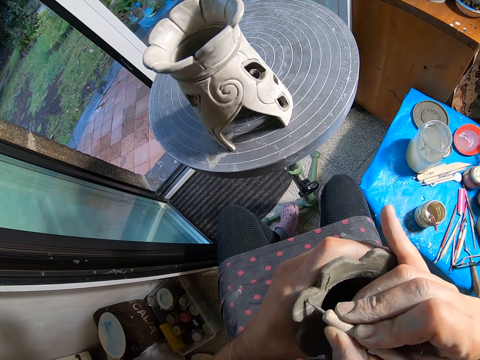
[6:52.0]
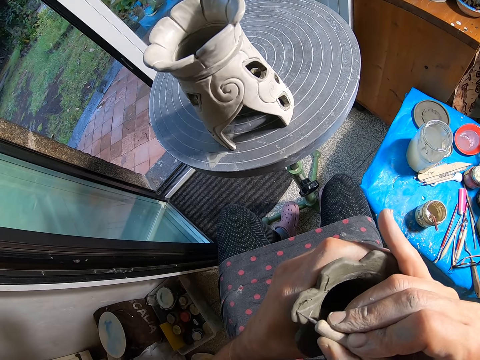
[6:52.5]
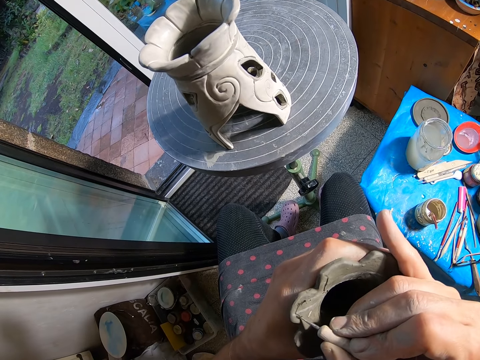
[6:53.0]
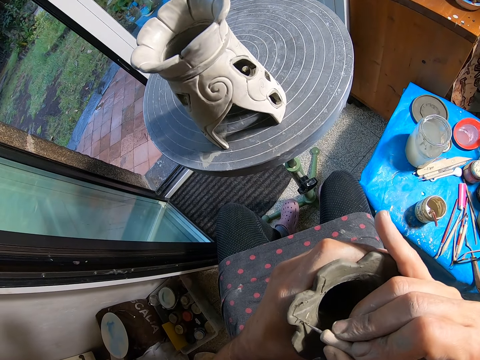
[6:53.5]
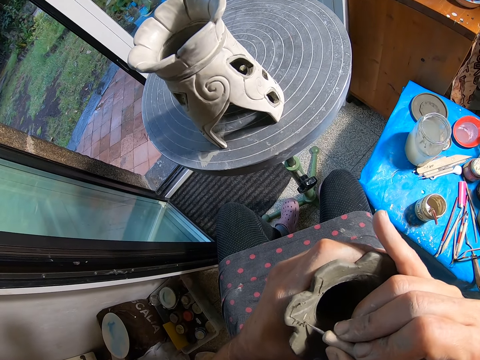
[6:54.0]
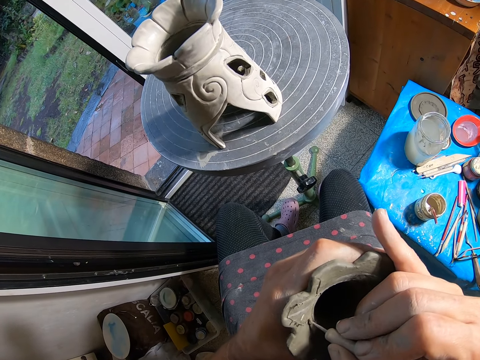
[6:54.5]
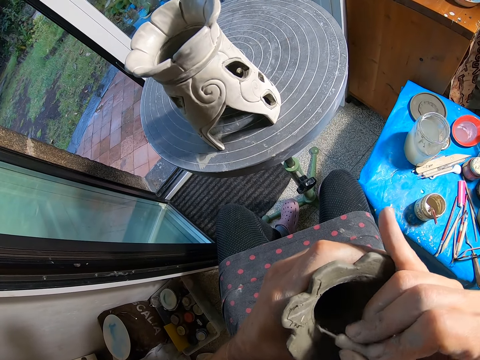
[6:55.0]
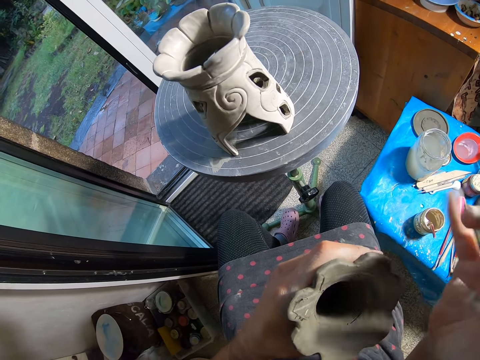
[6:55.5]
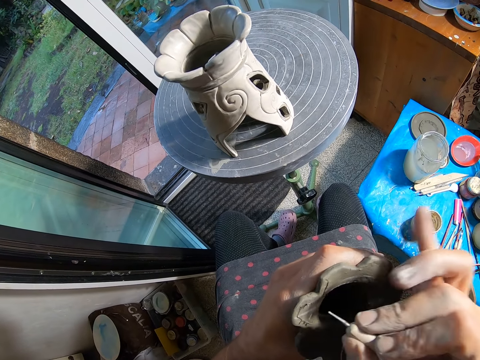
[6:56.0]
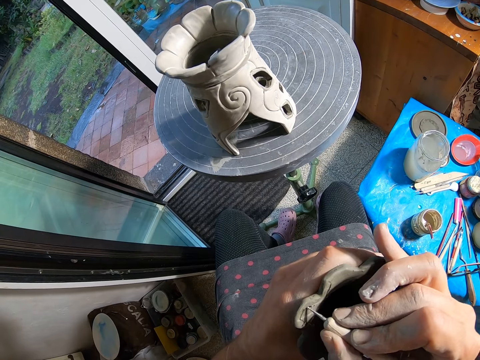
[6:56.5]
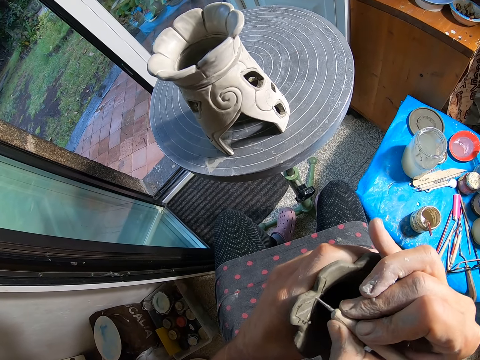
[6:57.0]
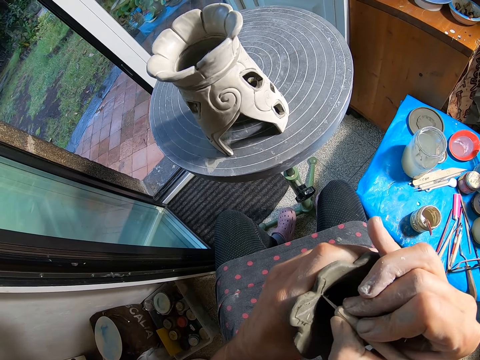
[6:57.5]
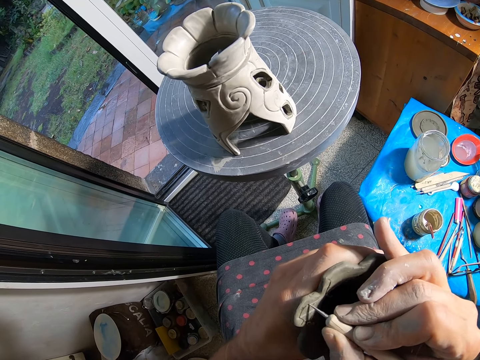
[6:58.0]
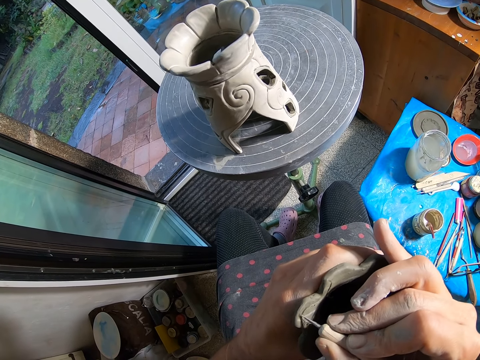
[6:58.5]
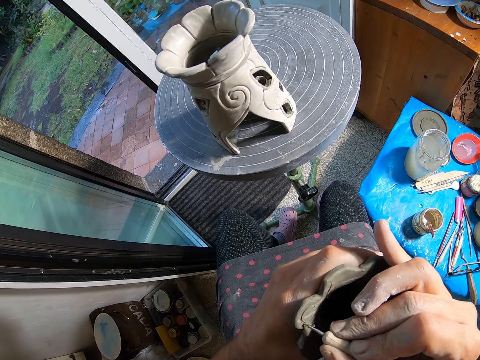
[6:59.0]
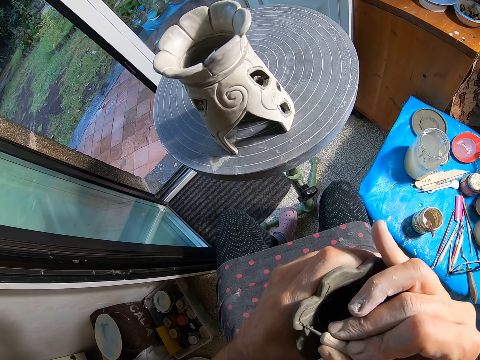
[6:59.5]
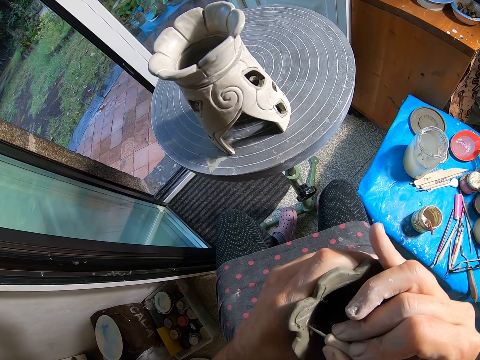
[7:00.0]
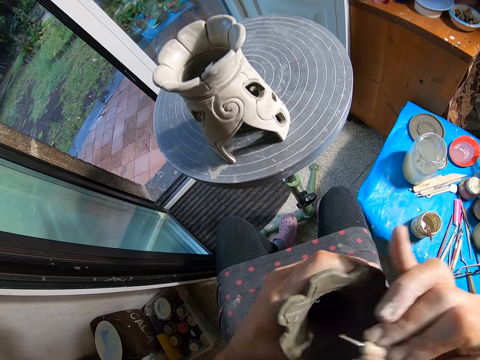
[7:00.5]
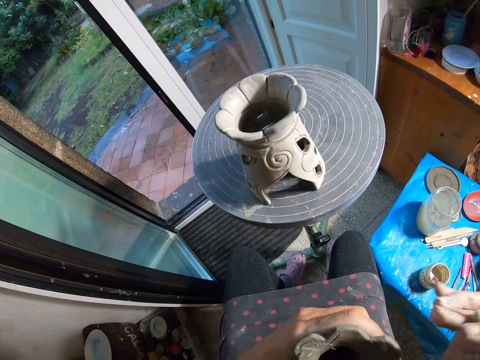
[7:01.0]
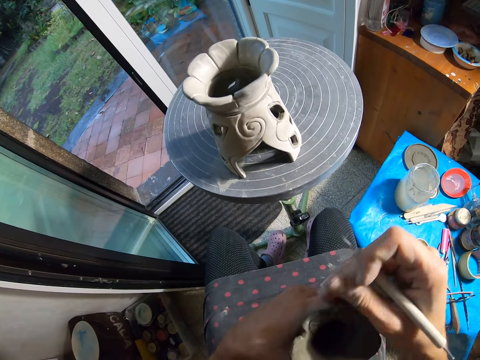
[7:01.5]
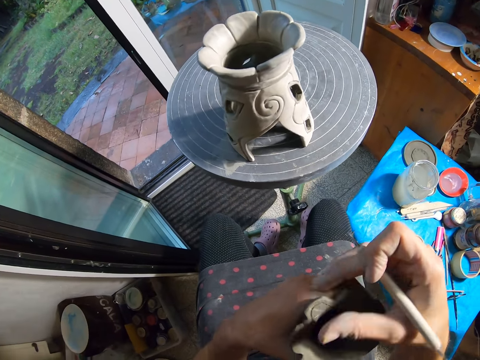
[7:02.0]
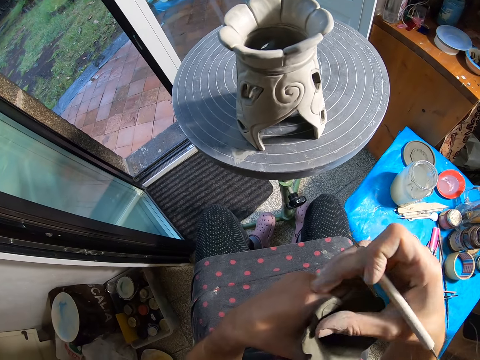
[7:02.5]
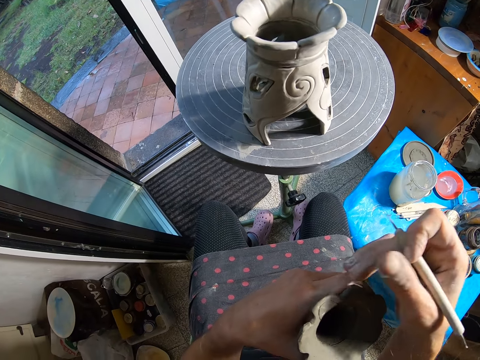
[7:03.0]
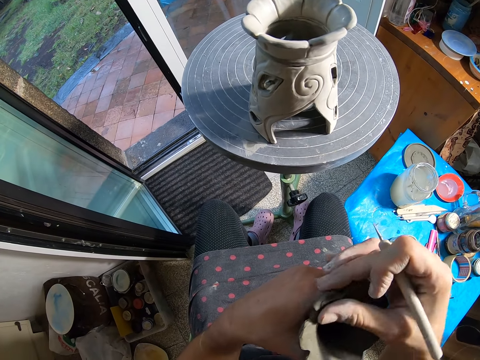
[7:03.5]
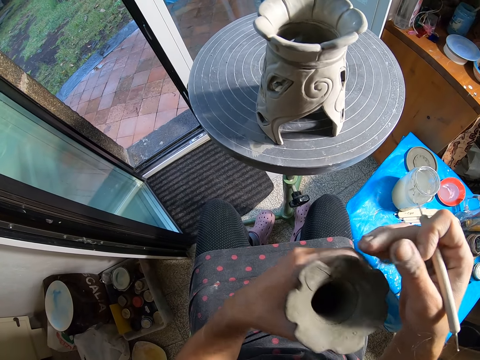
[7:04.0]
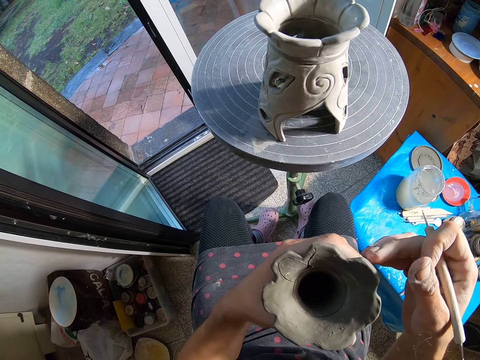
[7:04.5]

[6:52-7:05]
The camera wearer removes clay particles from the clay needle with her right hand. She draws on the craft with the clay needle in her right hand. She removes clay particles from the craft with her right hand. She smoothens the pottery with her hand.

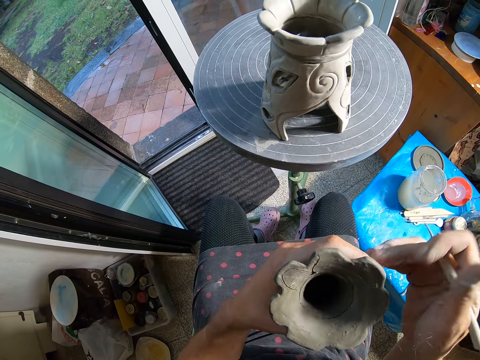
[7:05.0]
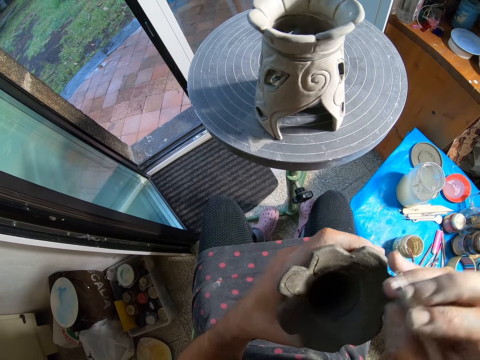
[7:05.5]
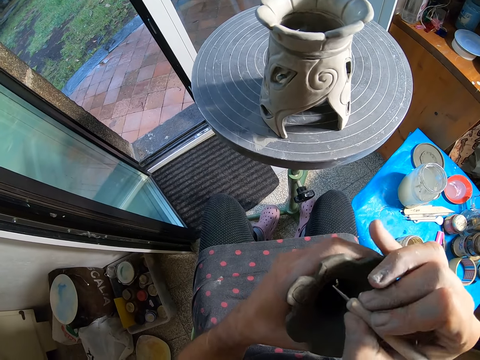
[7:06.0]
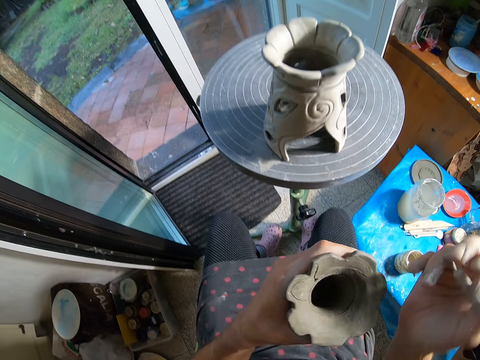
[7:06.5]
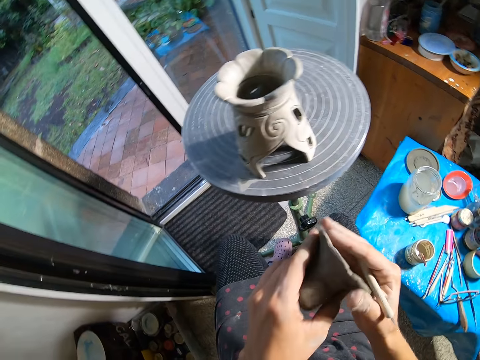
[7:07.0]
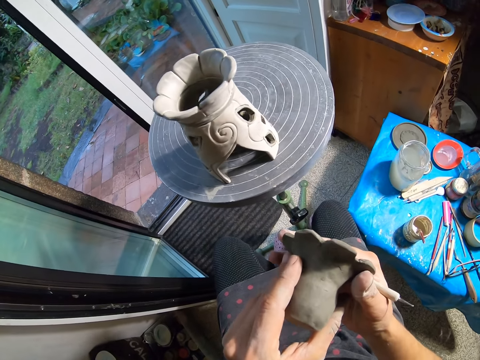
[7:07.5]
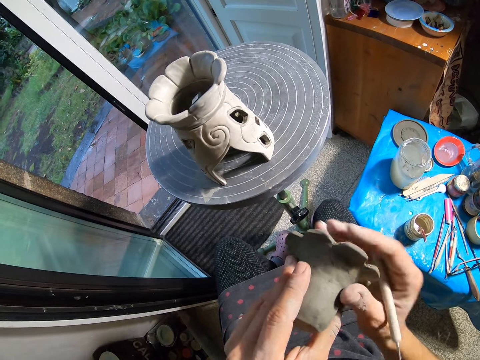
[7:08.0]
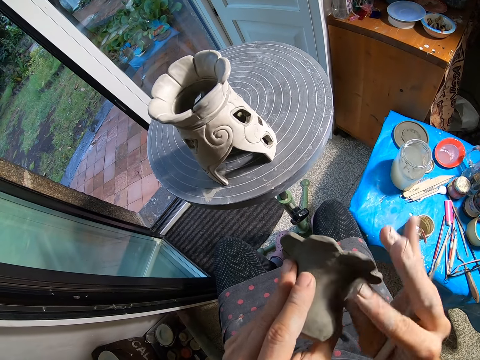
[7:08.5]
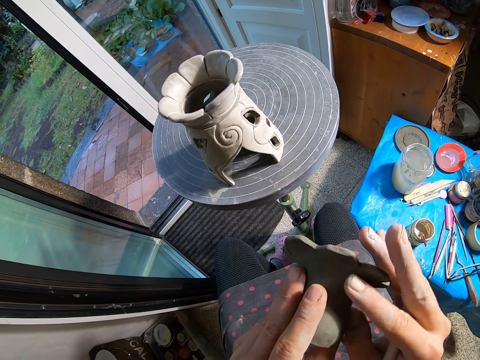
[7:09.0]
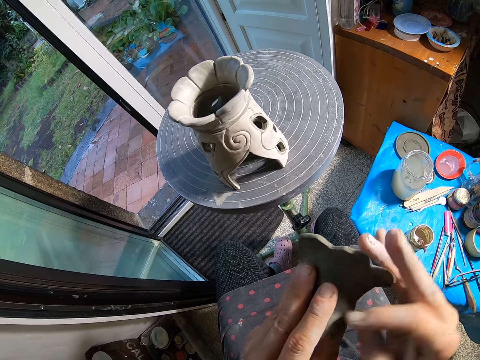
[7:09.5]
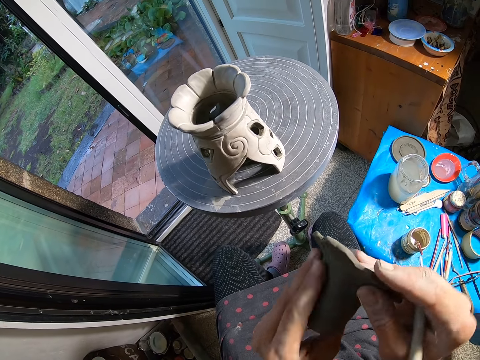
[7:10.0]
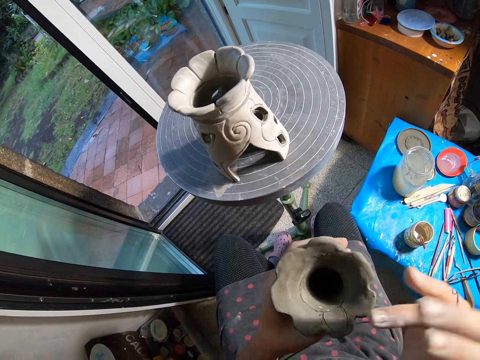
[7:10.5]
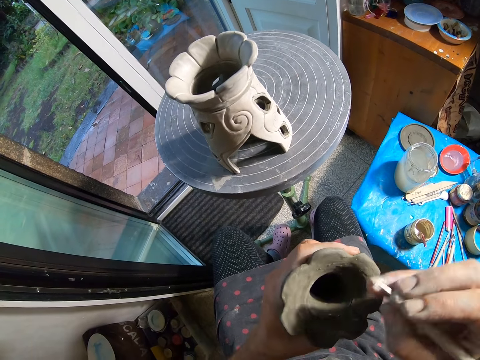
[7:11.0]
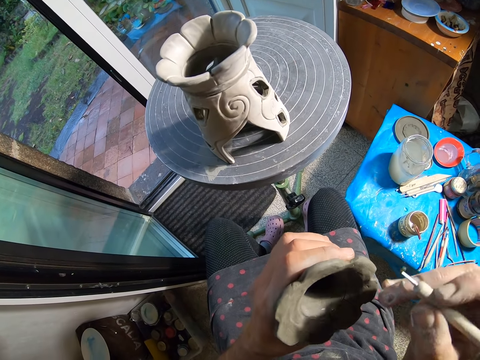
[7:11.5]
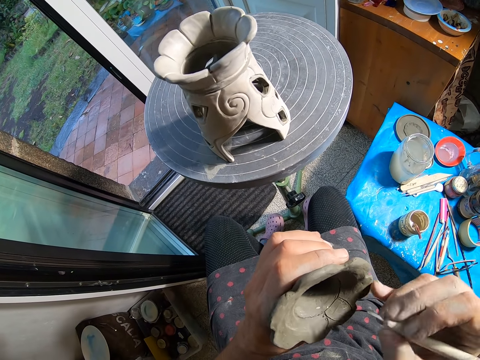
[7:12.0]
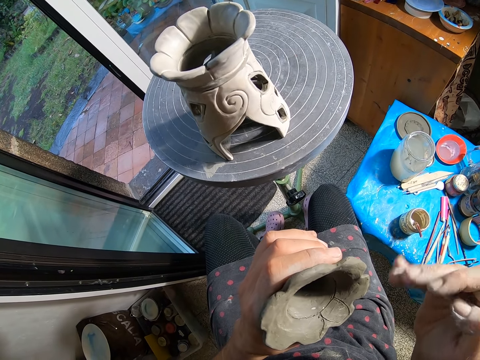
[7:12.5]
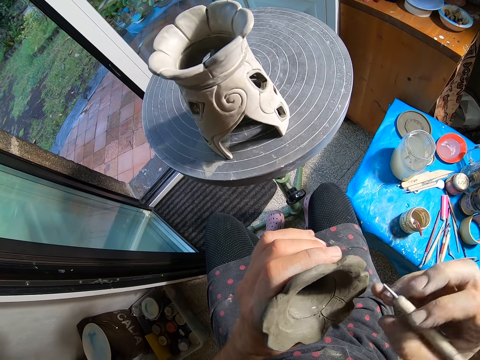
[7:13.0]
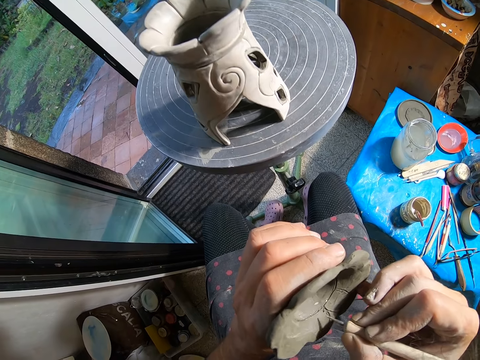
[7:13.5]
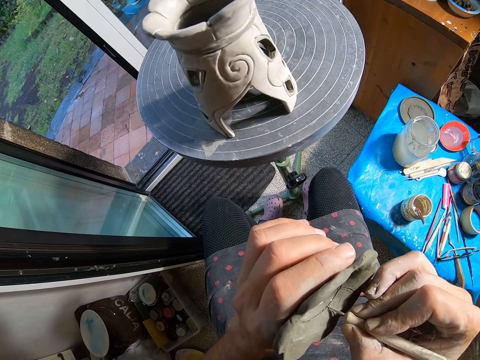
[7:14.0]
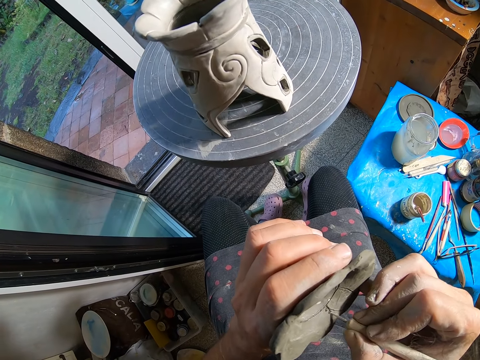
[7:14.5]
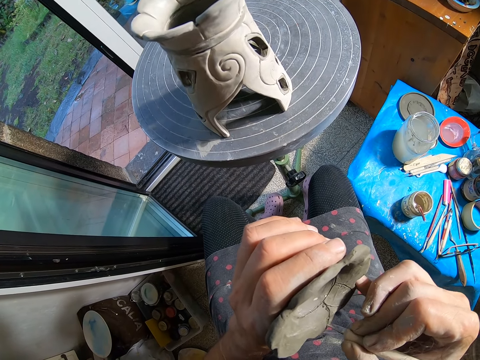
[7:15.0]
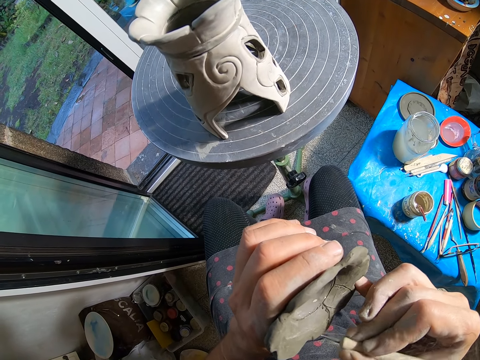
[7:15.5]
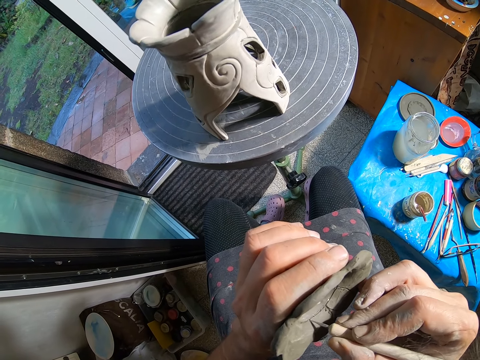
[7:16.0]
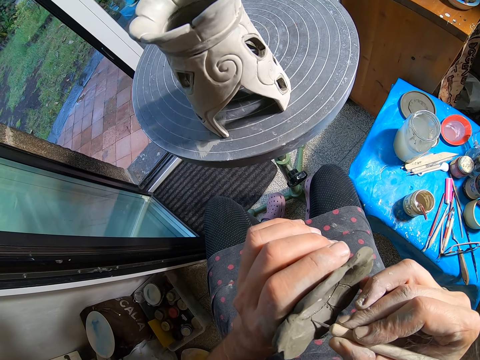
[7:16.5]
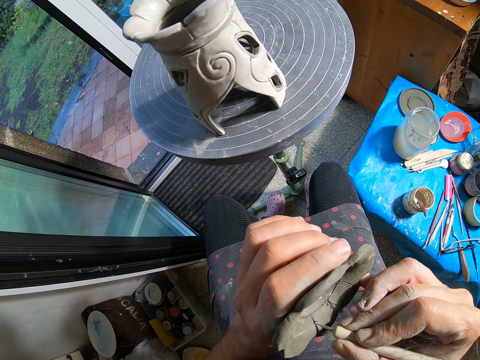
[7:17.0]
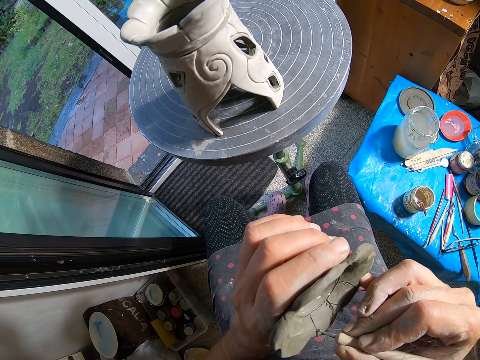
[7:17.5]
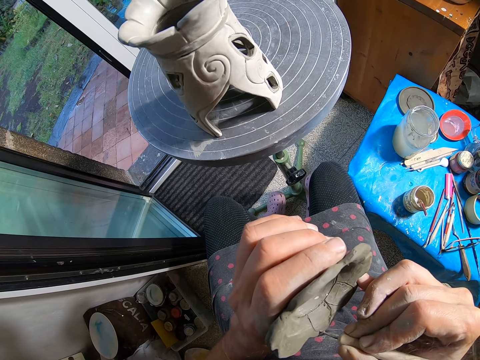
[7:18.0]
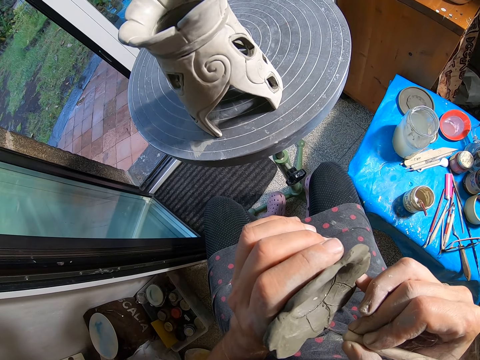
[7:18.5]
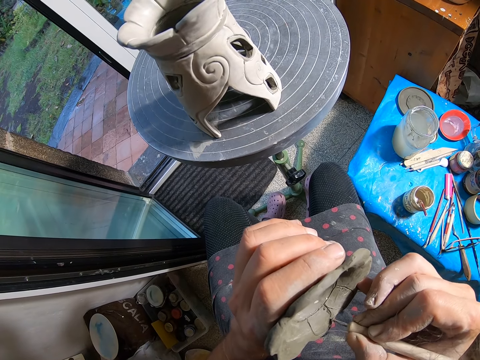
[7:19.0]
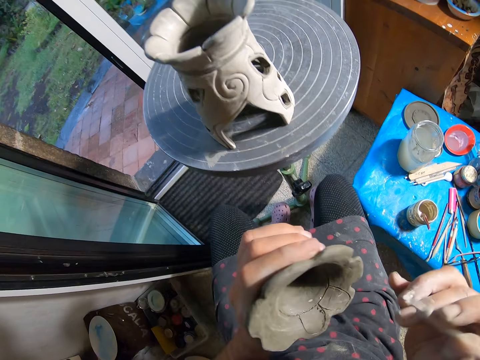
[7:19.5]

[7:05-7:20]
The camera wearer puts her right hand on the craft. She holds the craft with both hands. She turns the pottery. She cleans the craft in her left hand with her right hand. She holds the craft with both hands. She smoothens the pottery with her hand. She draws on the craft with the clay needle in her right hand.
